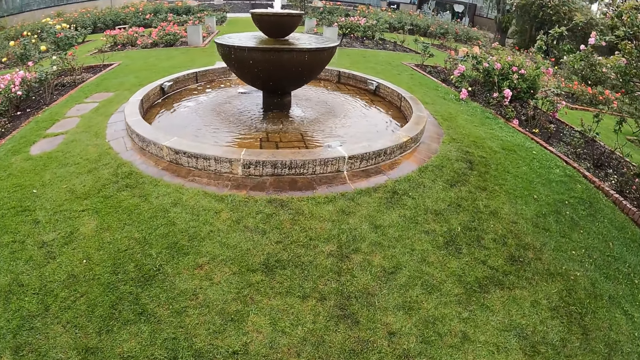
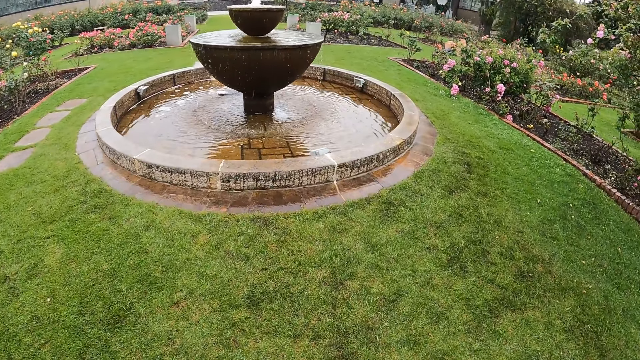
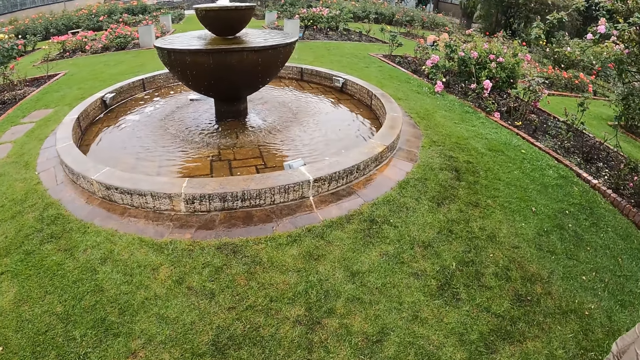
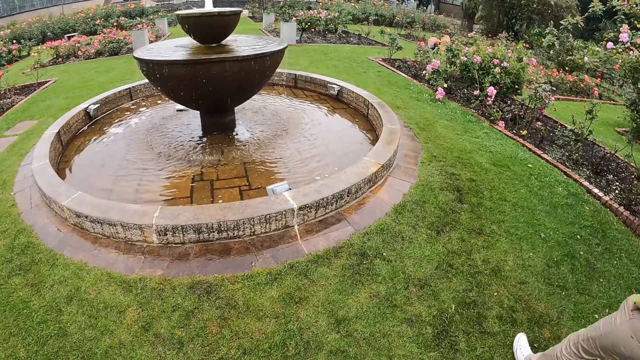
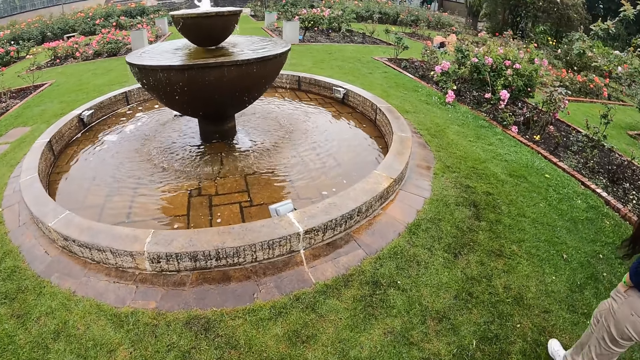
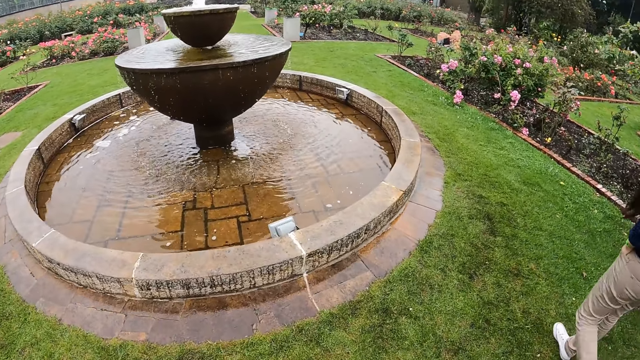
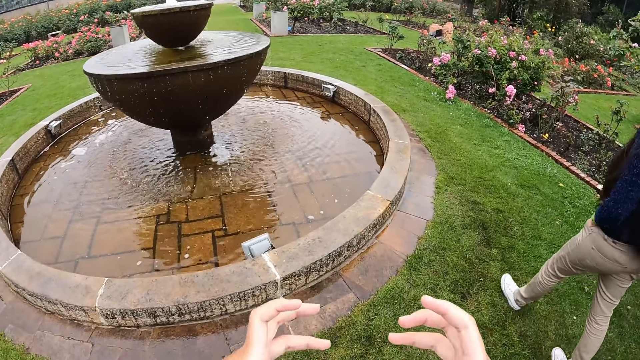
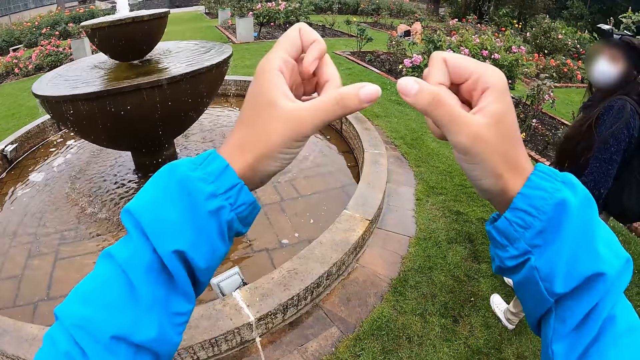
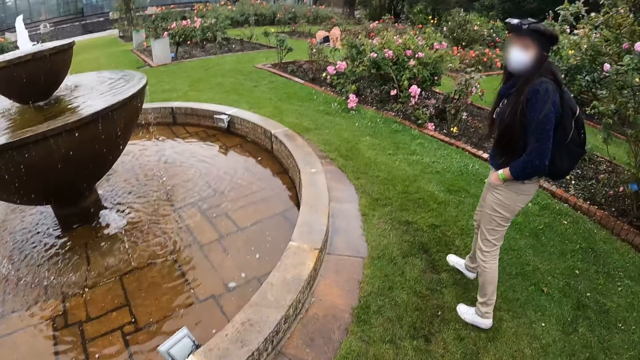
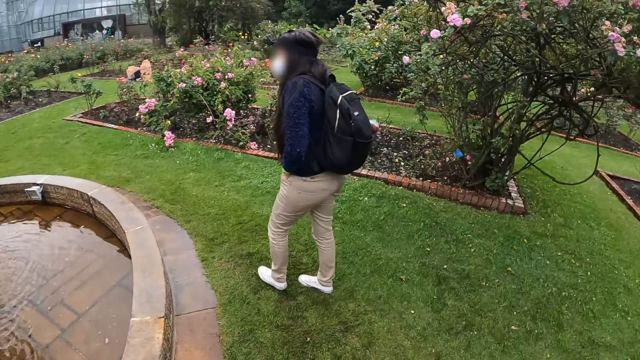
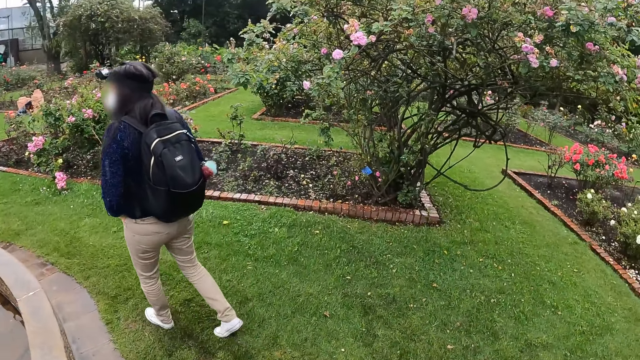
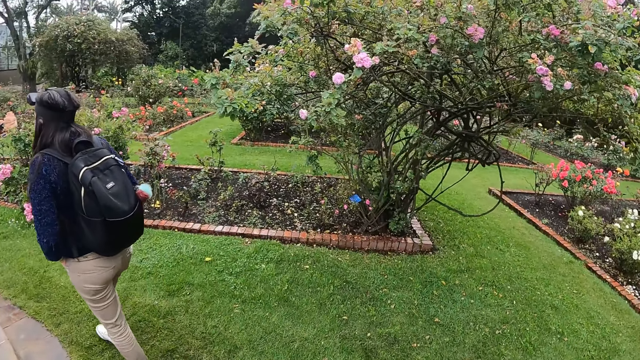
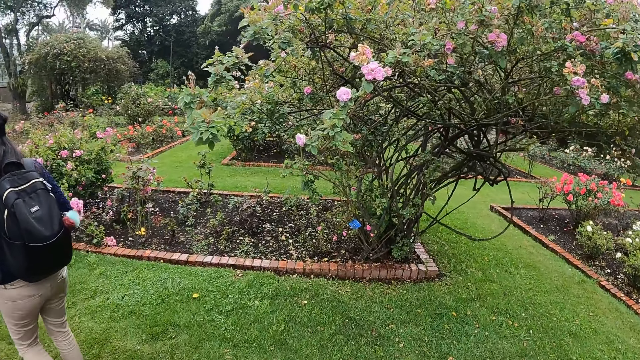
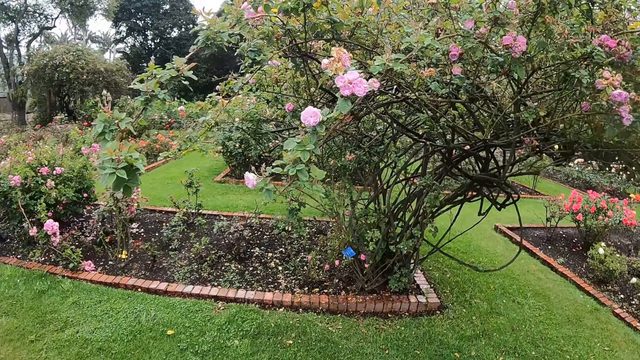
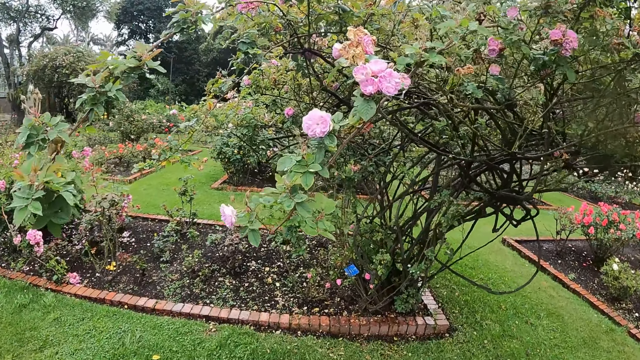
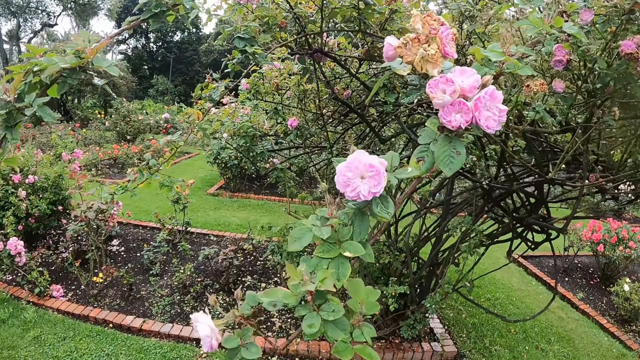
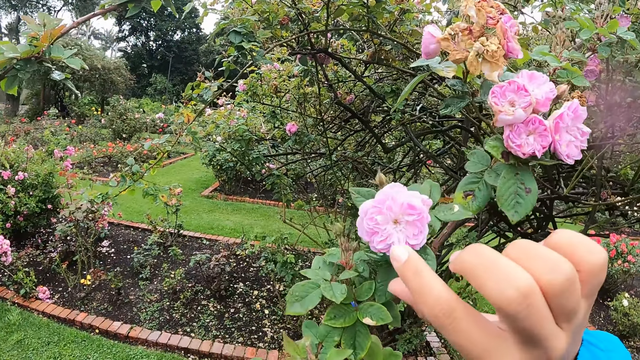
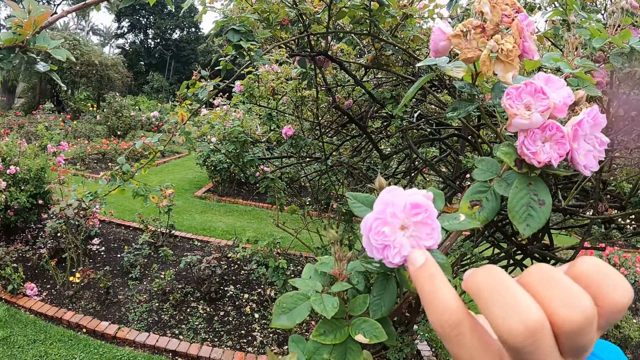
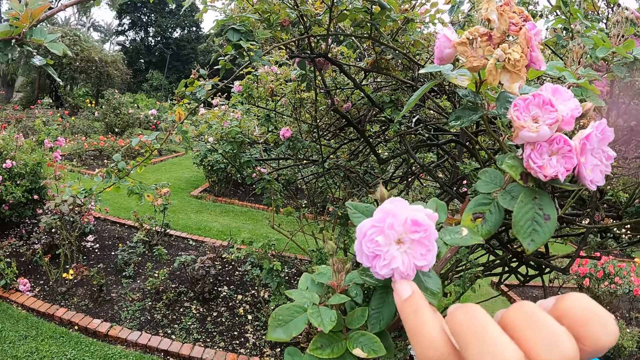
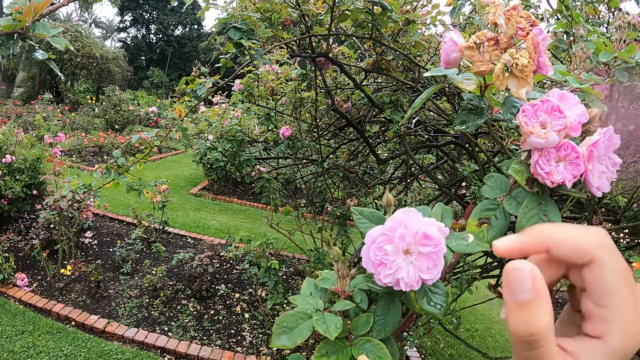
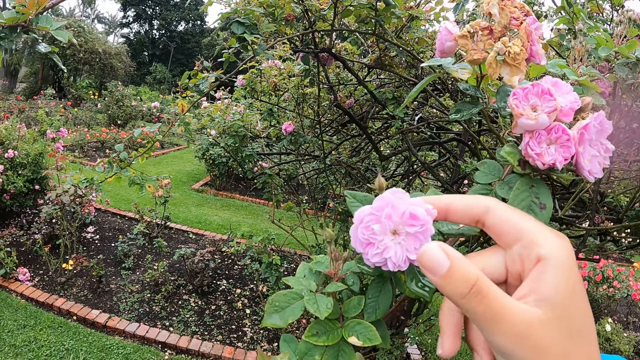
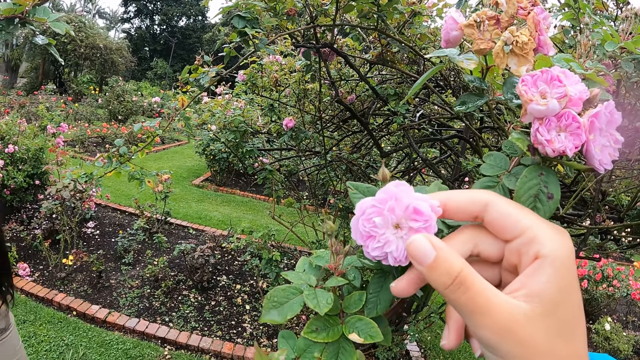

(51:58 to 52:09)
The camera wearer moves both hands up. She gestures at a woman. The woman walks forward. The camera wearer walks towards a plant. She touches a garden rose with her right hand. She inspects a flower on the plant.

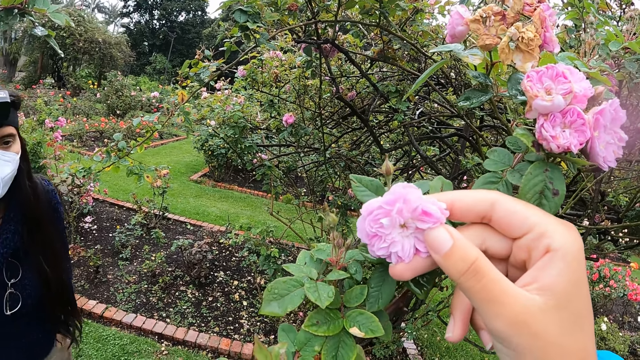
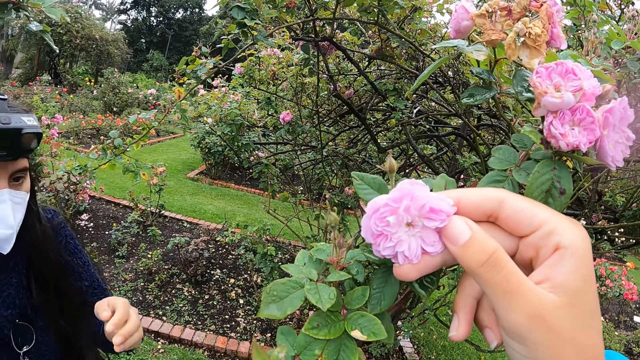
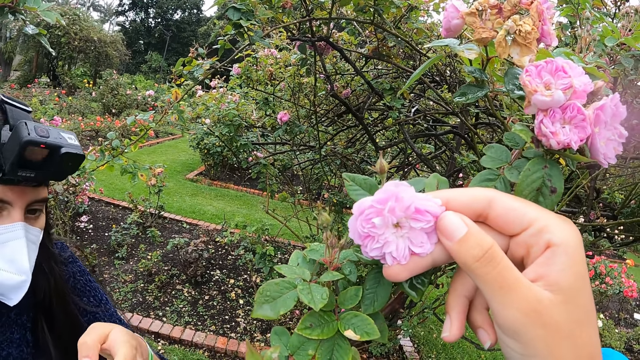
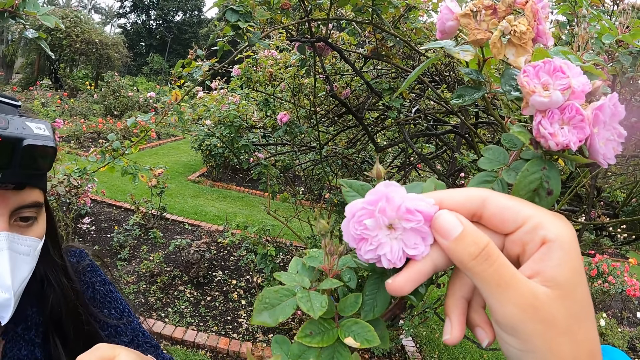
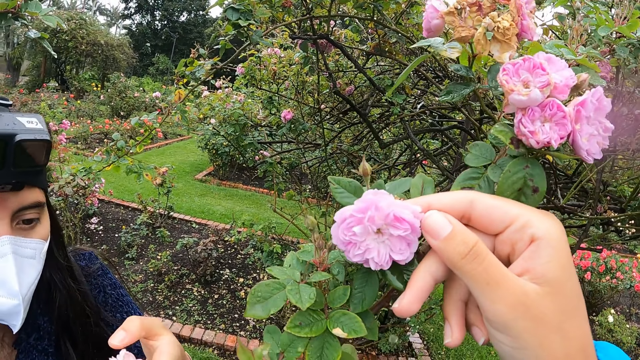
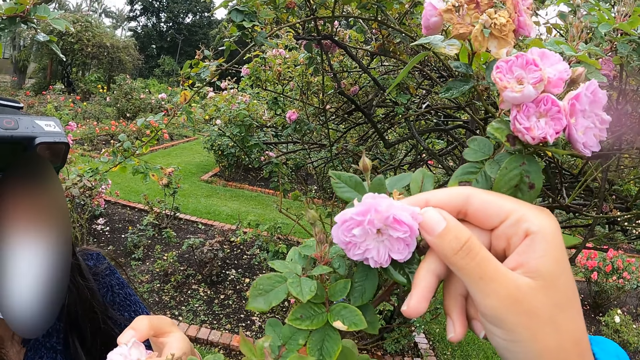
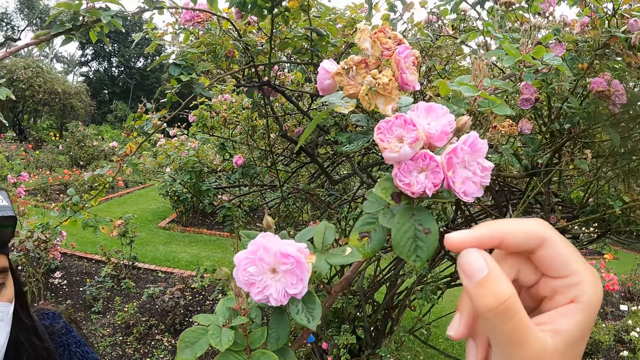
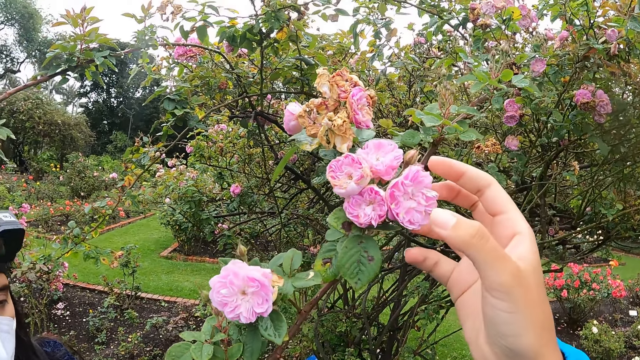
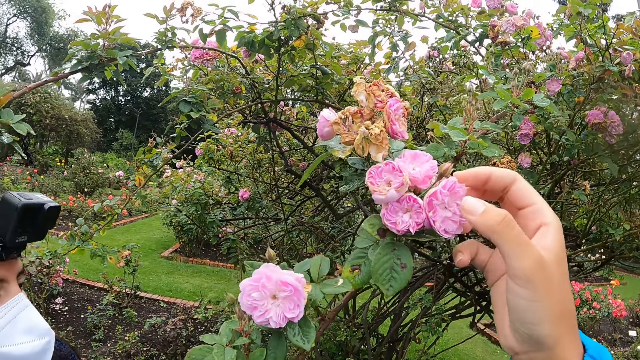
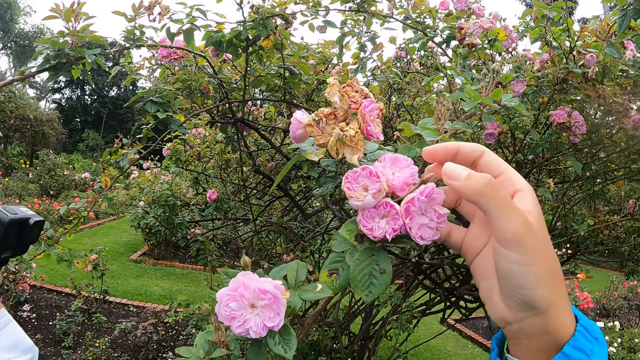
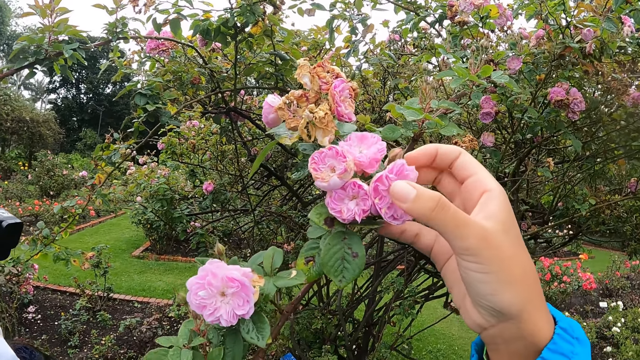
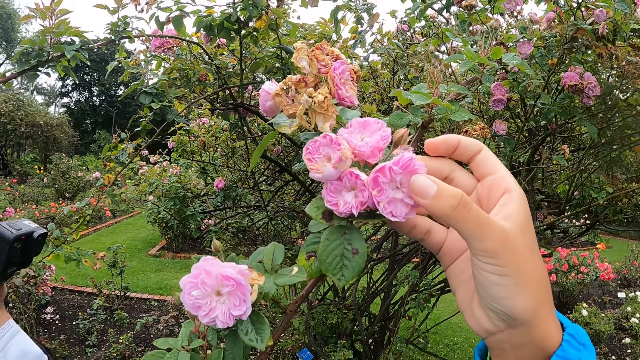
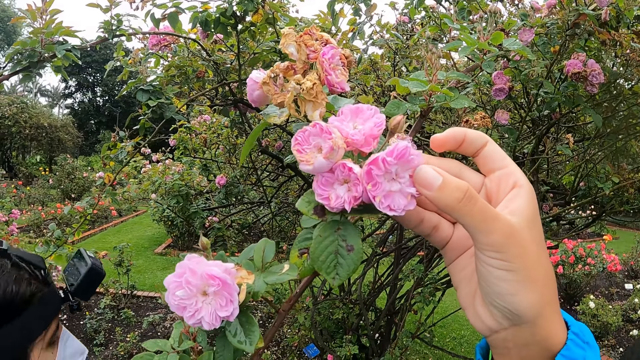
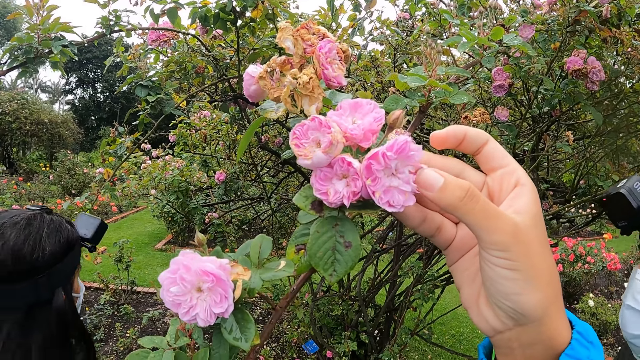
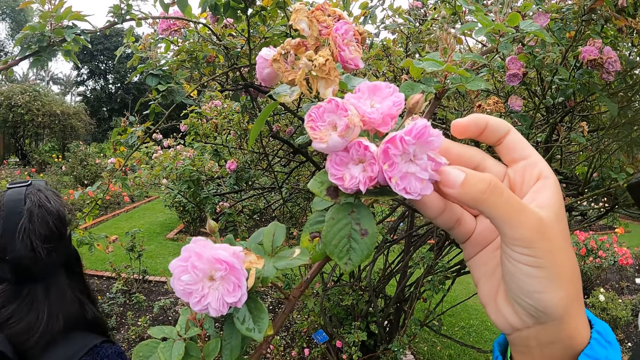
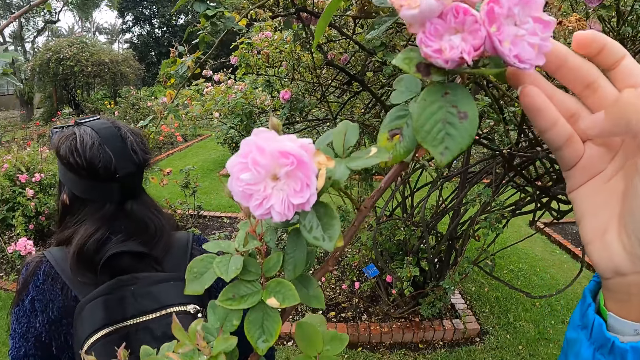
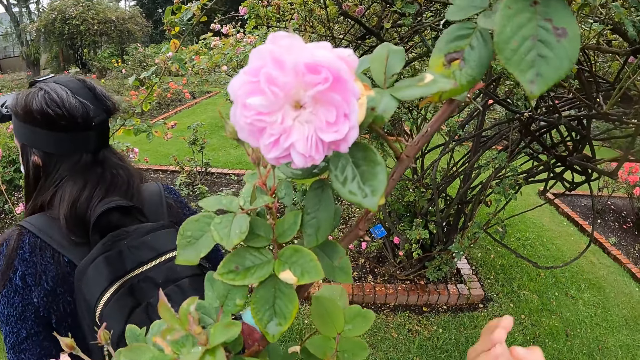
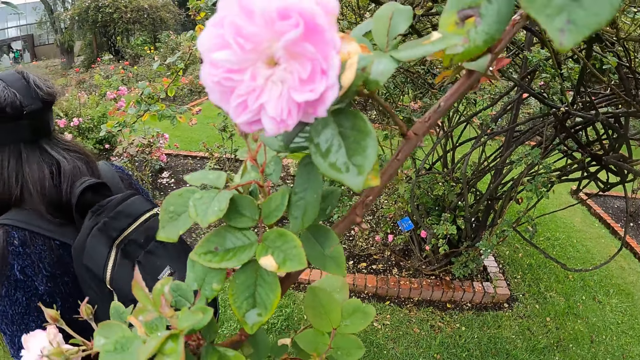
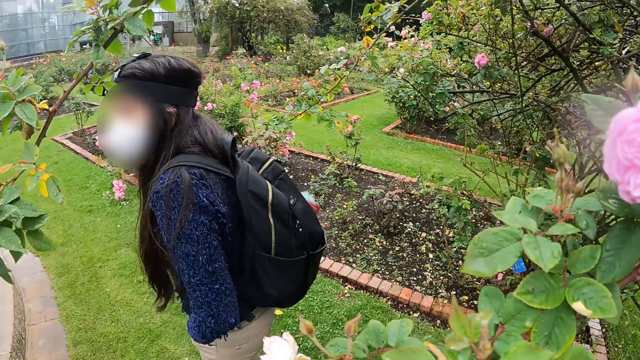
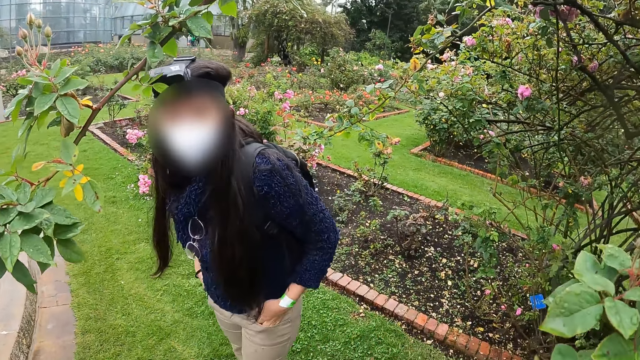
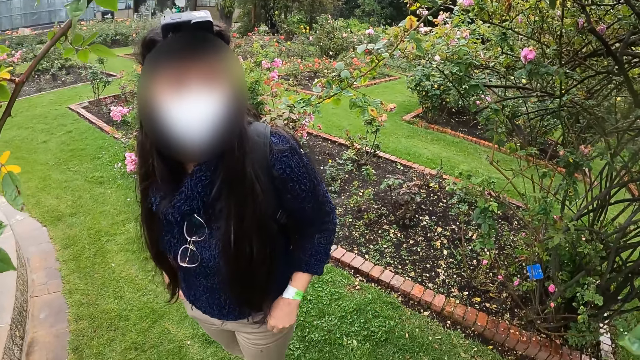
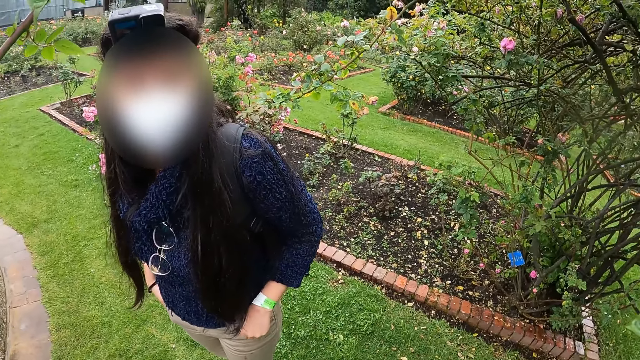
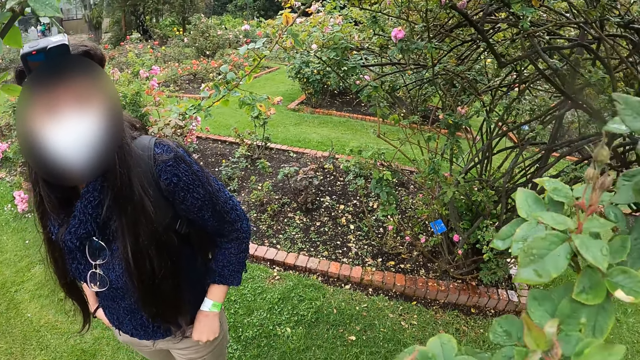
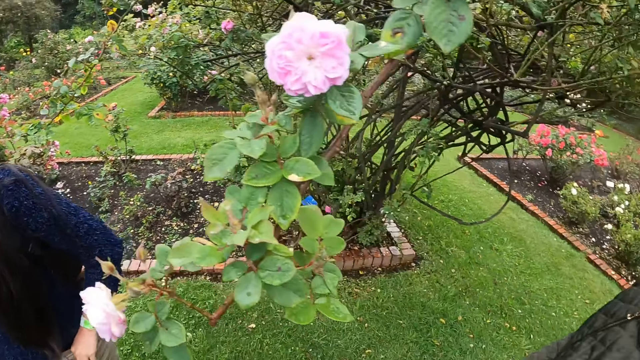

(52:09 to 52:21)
The woman walks towards the camera wearer. The woman touches a flower with her left hand. The woman inspects the flower on the plant. The camera wearer touches a garden rose with her right hand. She inspects flowers on the plant. She looks at the woman.
